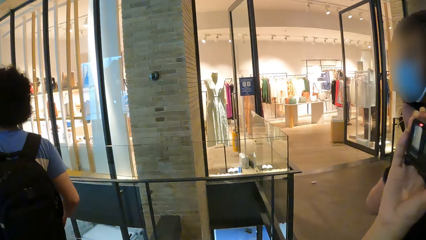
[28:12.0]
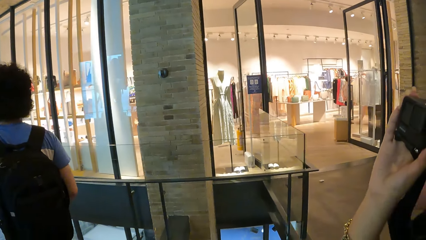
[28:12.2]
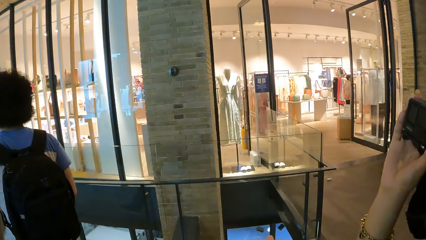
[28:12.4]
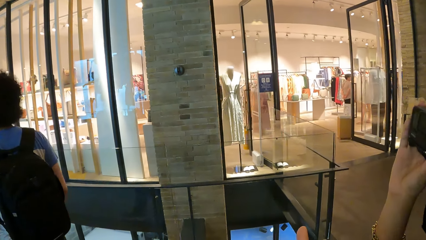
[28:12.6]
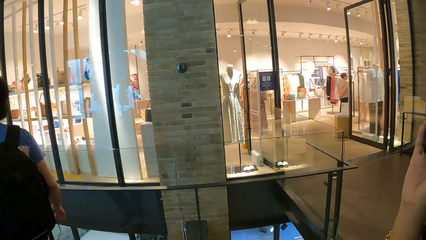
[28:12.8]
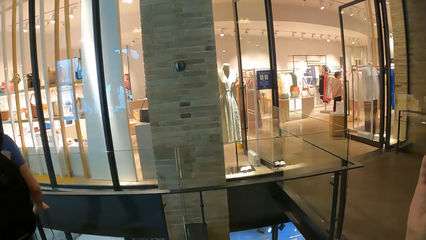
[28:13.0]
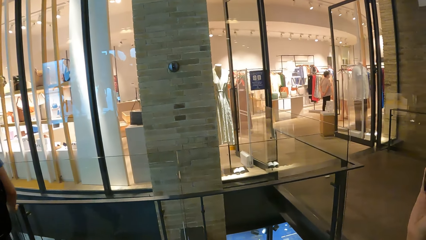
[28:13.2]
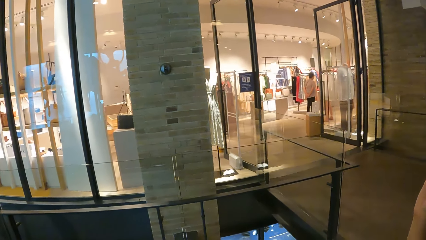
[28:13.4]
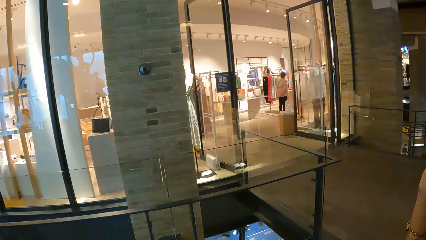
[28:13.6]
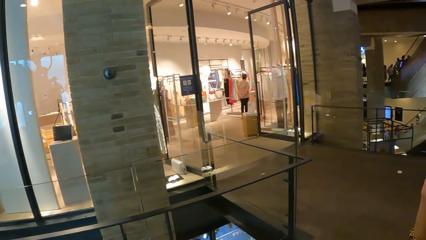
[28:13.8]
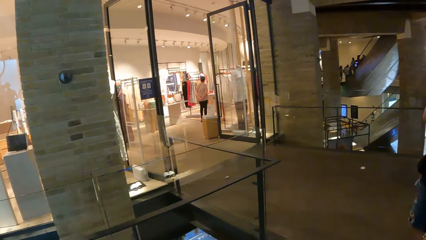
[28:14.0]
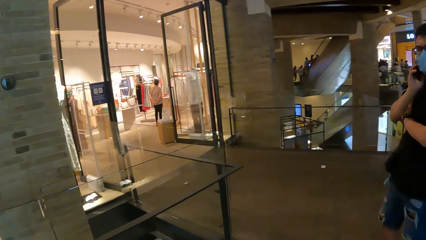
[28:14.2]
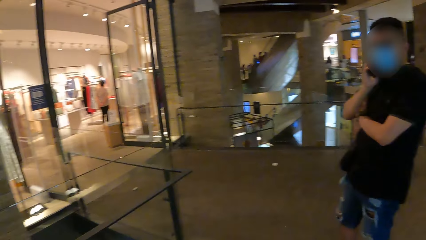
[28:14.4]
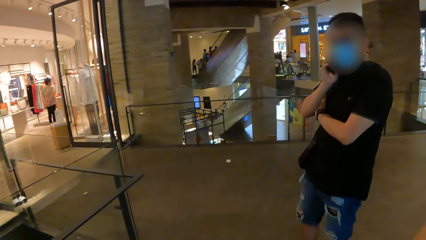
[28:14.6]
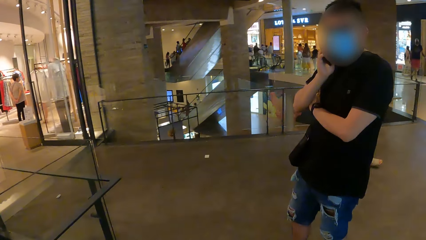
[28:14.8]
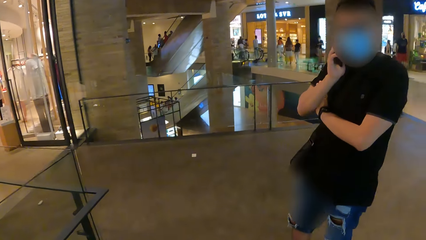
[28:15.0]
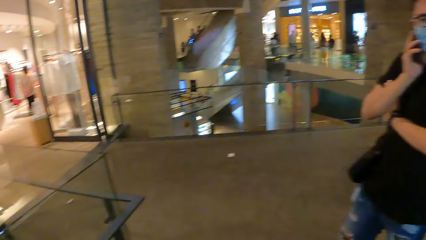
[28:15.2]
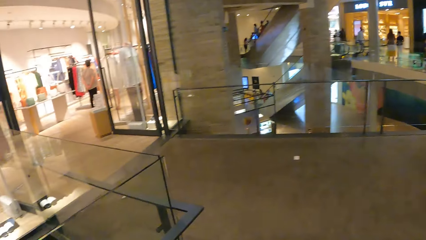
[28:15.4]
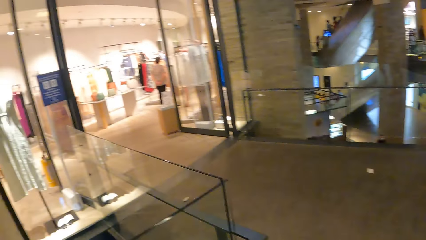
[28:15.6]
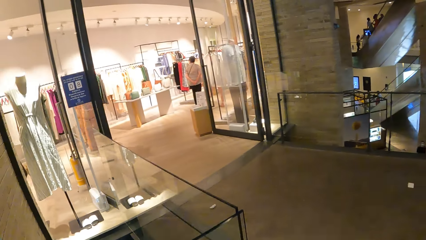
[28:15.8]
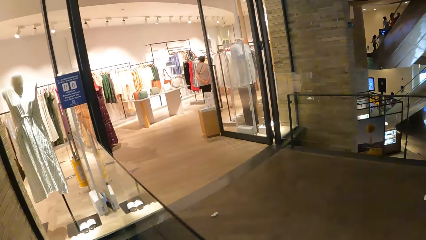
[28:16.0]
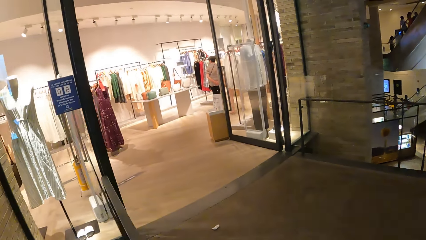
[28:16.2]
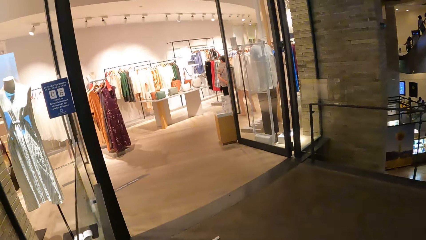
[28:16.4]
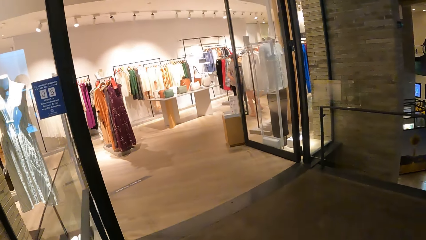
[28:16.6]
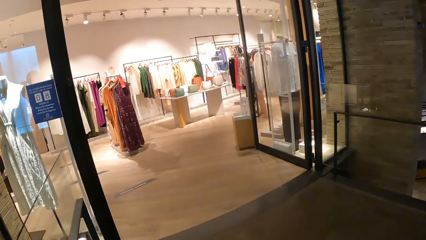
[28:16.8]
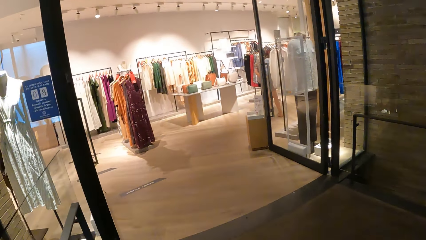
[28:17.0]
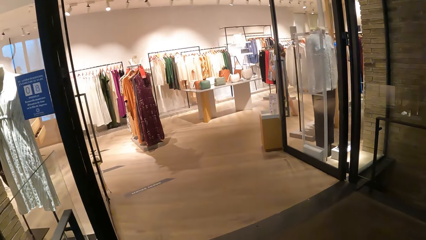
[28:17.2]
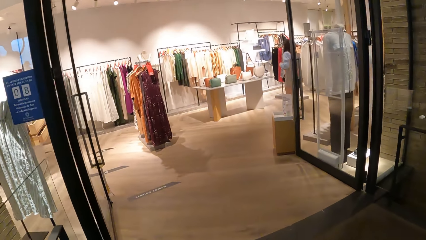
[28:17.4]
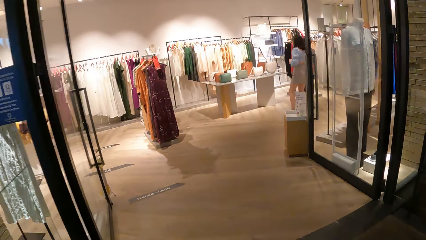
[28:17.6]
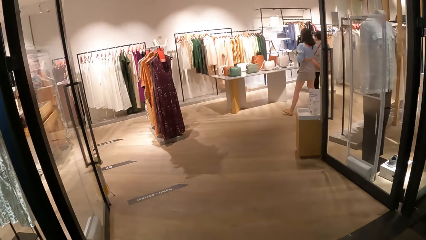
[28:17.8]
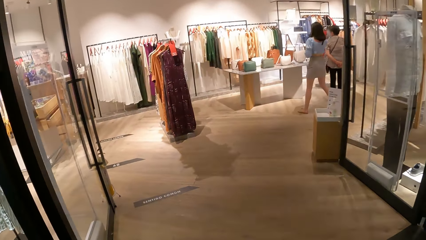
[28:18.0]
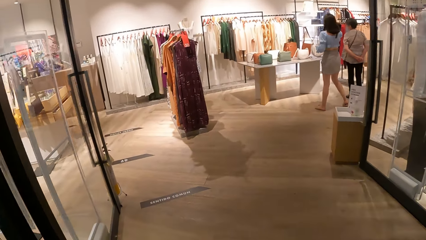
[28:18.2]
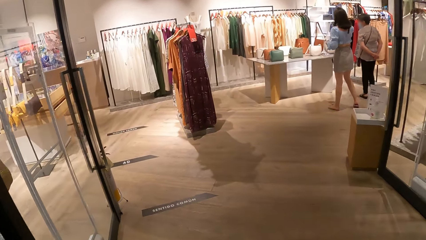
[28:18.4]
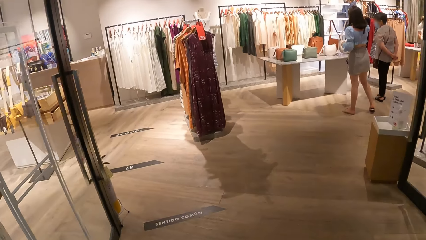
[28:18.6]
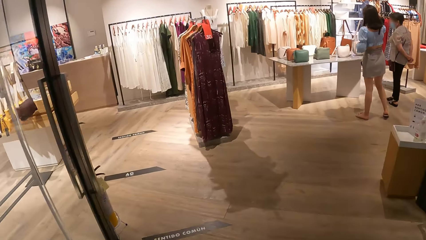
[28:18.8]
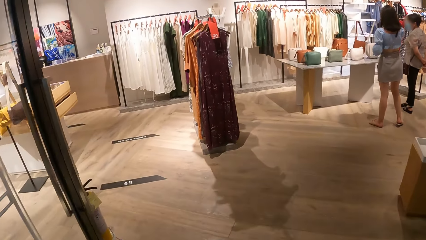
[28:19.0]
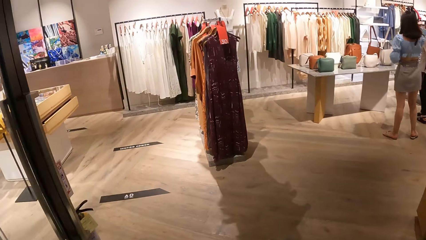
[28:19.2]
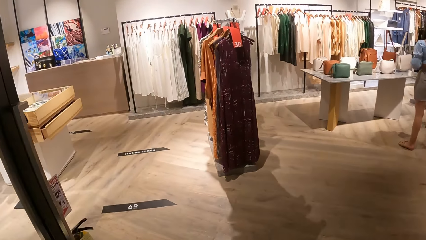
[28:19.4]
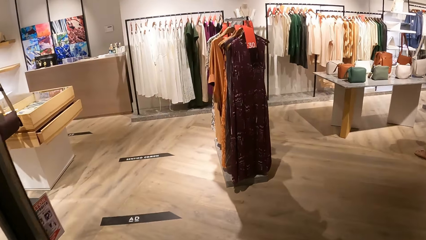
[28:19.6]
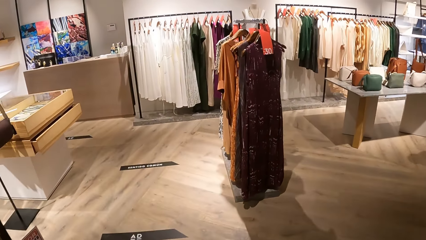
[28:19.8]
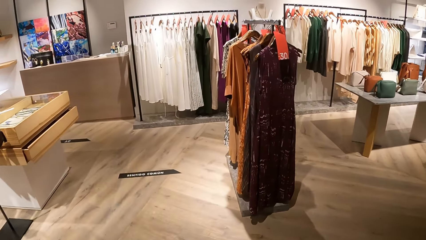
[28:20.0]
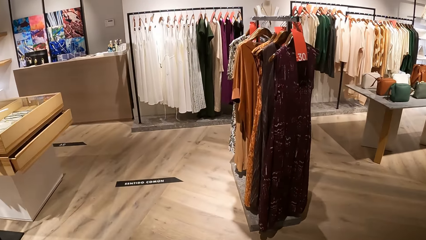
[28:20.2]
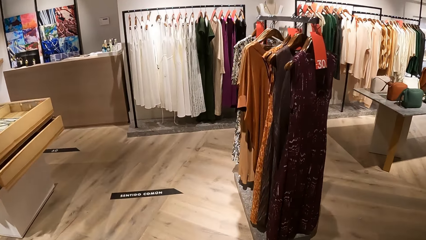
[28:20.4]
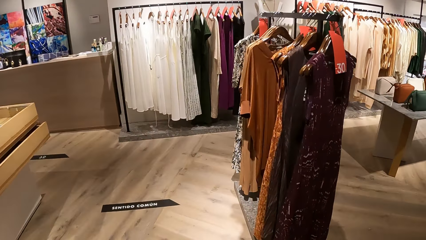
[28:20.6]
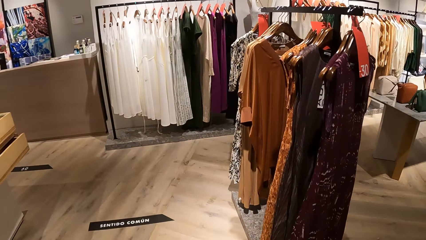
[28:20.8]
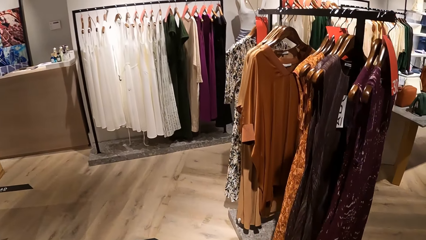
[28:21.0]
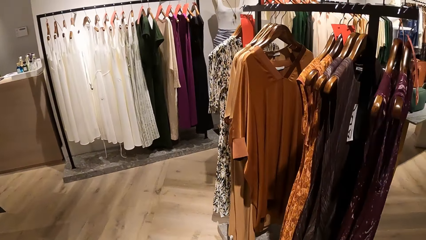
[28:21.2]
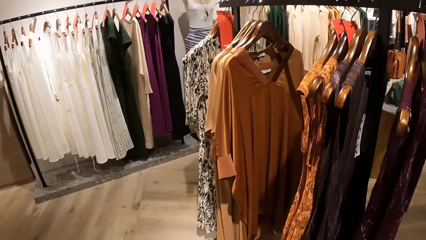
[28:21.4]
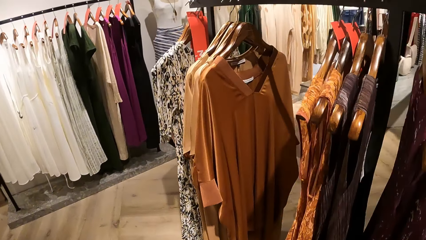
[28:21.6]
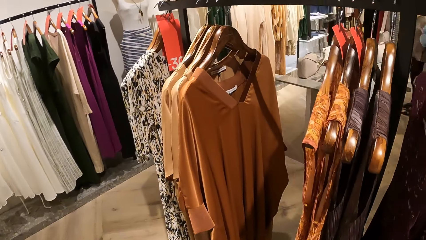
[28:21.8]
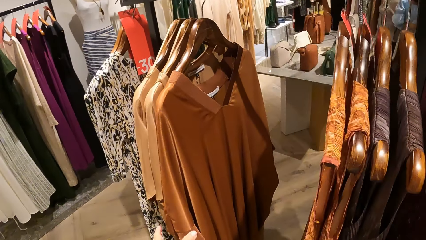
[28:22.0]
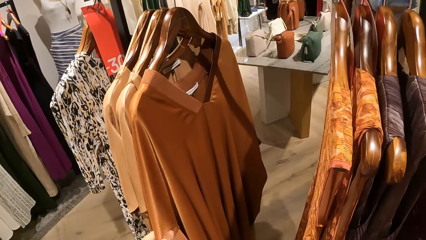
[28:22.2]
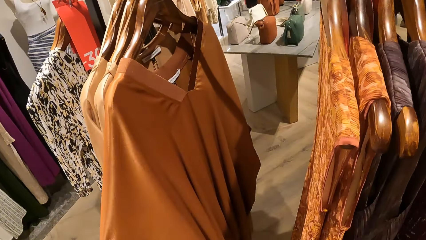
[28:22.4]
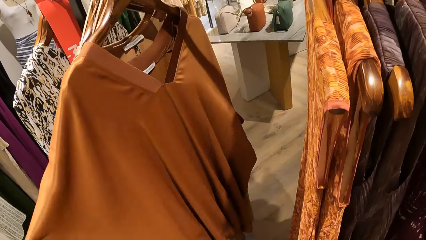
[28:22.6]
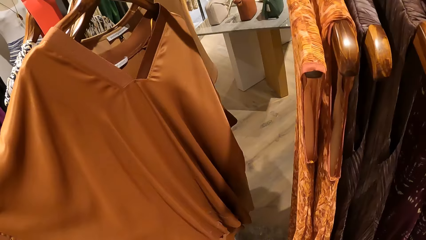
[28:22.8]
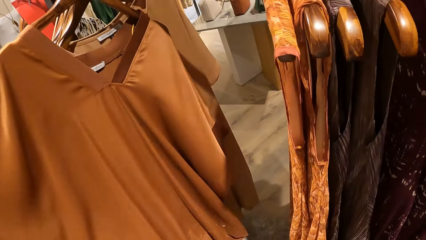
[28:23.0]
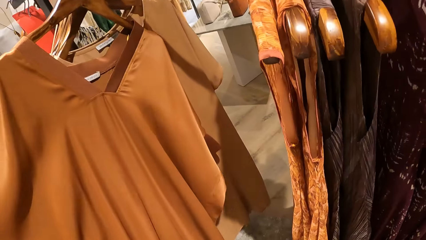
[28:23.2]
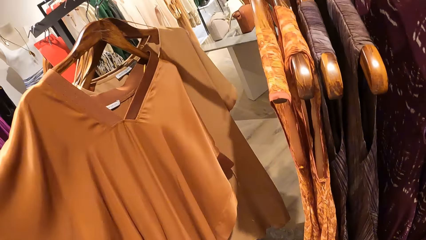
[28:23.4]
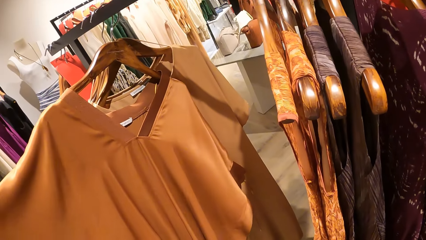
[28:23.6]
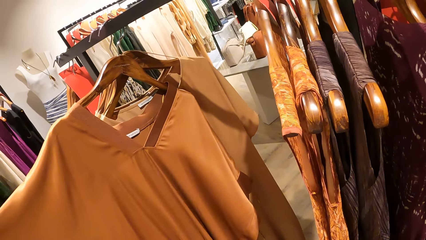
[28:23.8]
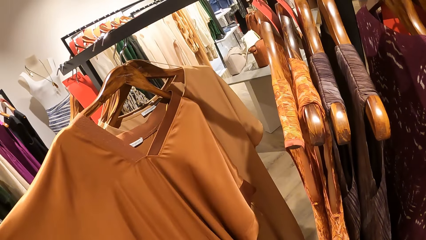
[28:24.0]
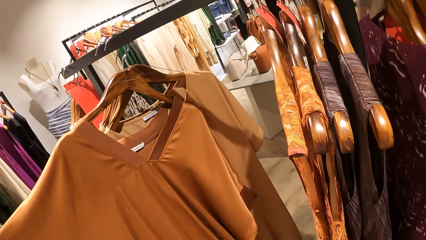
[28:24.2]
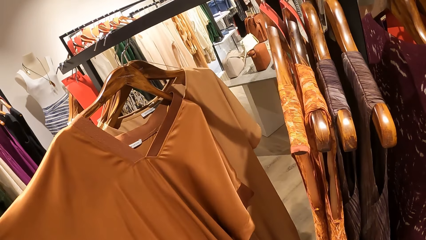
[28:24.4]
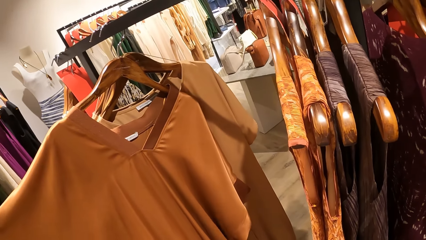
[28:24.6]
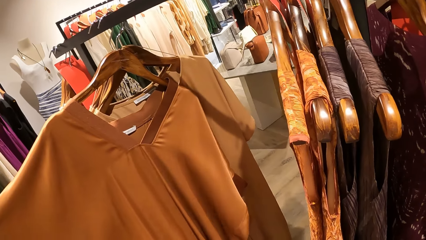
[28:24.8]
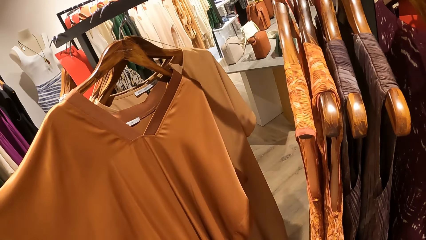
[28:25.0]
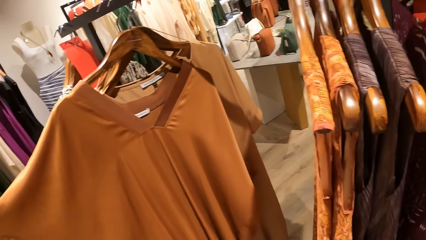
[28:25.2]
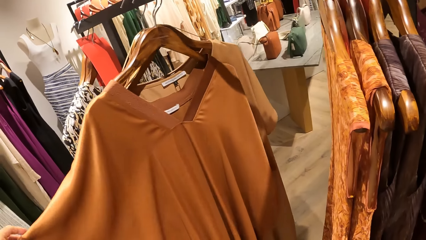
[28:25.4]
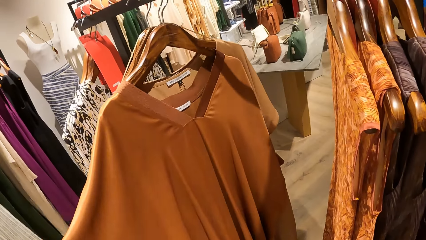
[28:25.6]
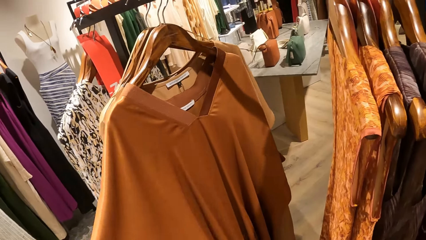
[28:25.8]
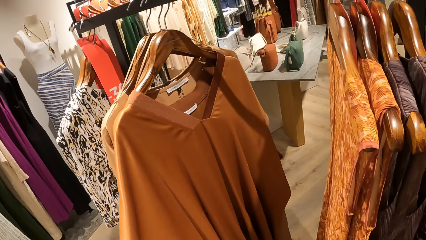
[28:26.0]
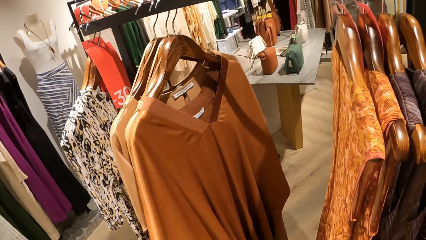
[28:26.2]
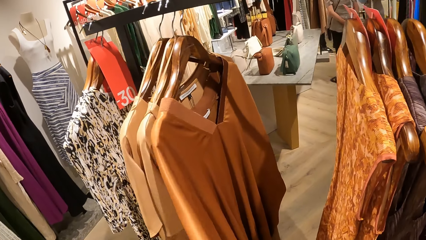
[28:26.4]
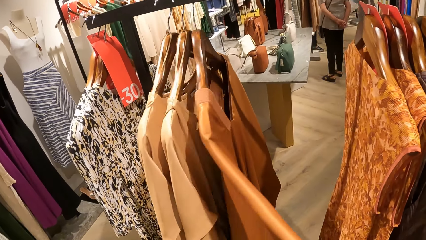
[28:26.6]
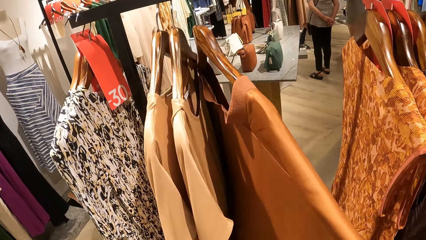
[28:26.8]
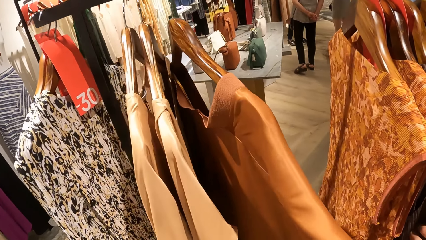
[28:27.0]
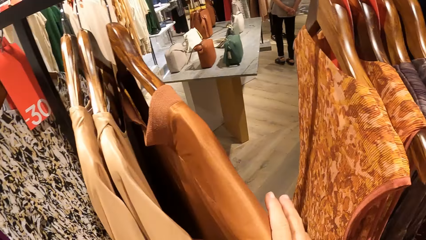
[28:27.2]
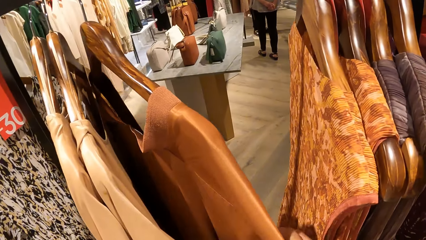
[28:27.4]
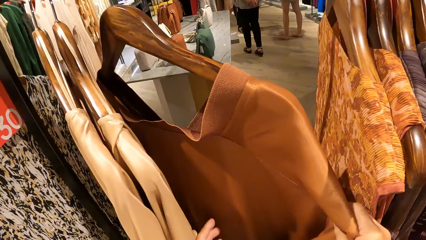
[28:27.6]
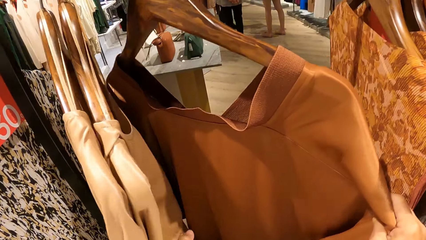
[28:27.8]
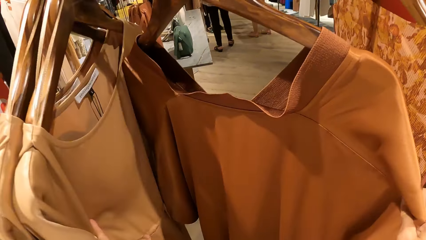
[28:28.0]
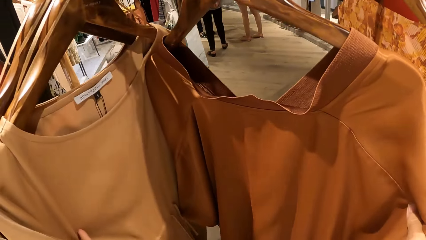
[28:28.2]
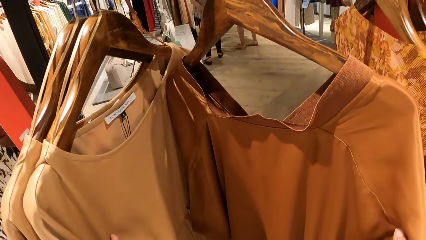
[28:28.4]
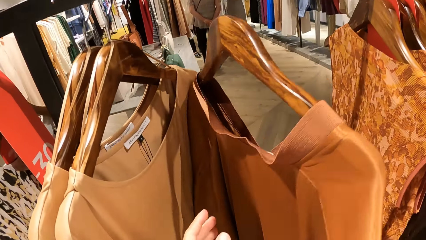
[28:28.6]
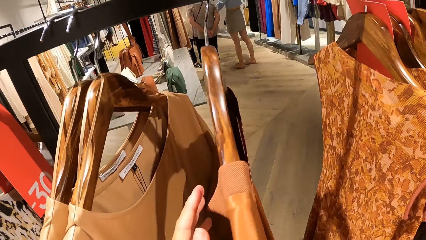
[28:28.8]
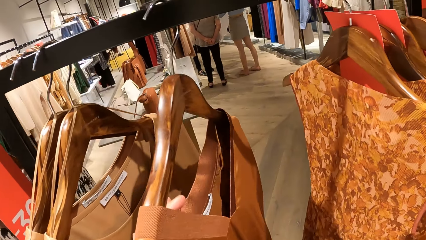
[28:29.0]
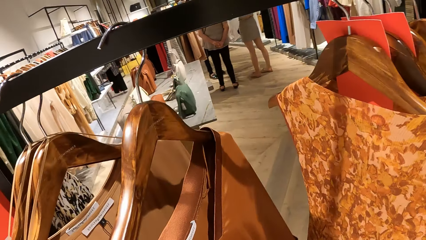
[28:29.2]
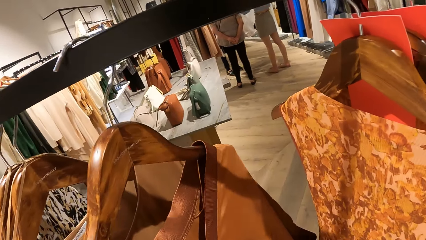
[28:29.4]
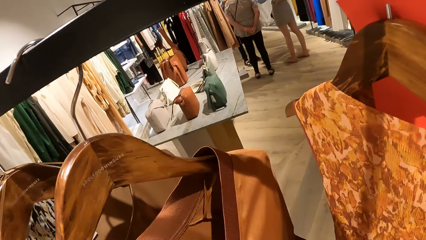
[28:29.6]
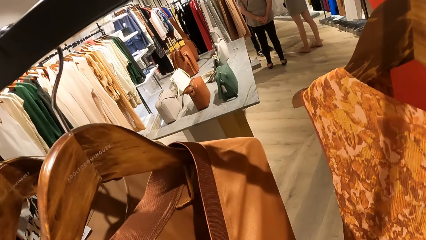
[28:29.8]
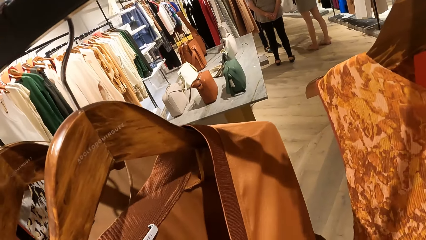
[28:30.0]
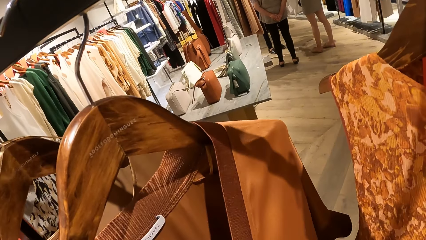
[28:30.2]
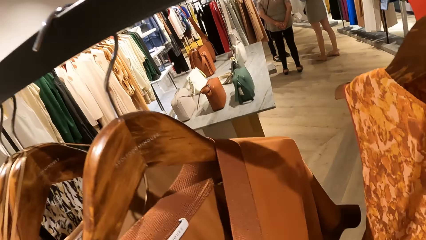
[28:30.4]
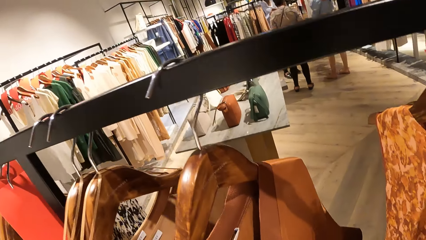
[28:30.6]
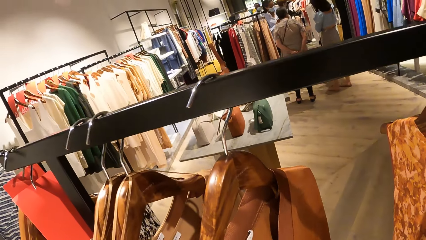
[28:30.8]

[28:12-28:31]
A man walks along. The camera wearer turns around. They walk inside the boutique. They touch the cloth on the hanger at the rack. They turn the cloth on the hanger.
